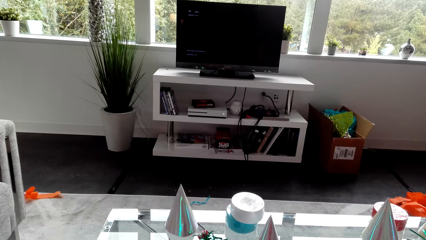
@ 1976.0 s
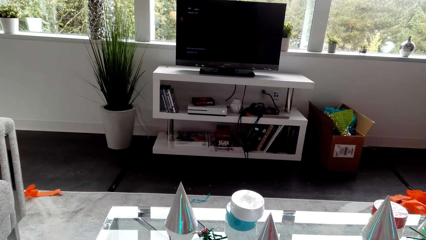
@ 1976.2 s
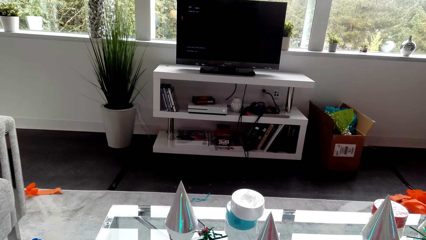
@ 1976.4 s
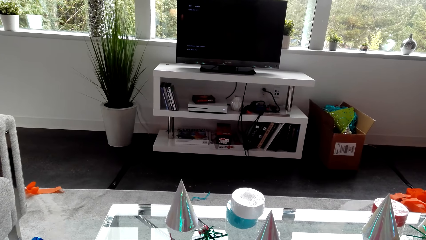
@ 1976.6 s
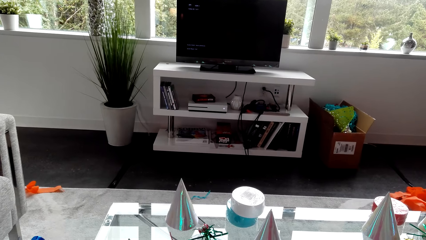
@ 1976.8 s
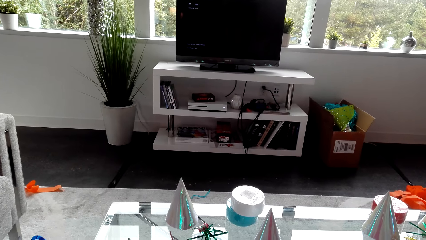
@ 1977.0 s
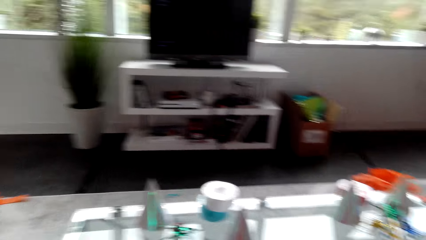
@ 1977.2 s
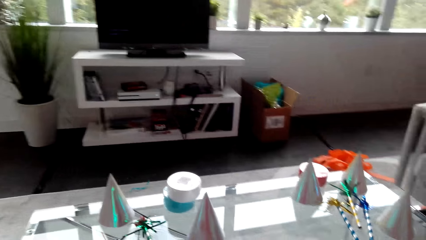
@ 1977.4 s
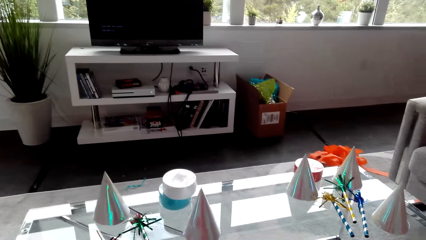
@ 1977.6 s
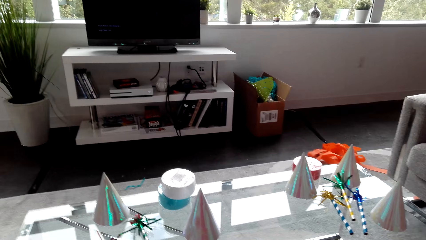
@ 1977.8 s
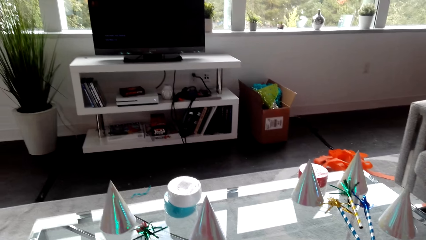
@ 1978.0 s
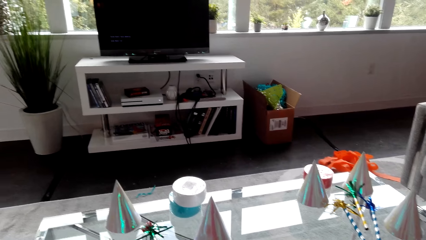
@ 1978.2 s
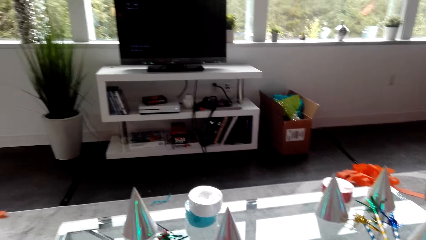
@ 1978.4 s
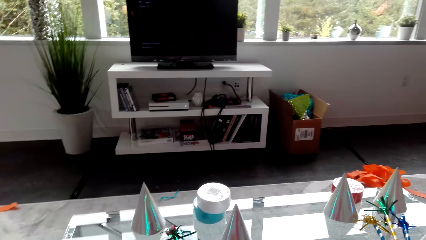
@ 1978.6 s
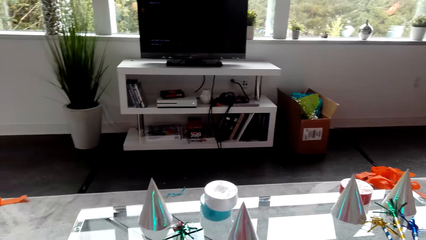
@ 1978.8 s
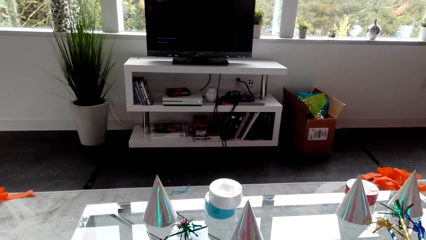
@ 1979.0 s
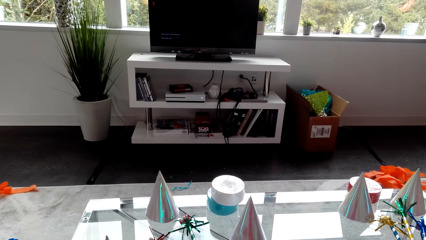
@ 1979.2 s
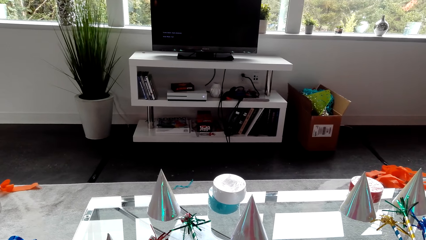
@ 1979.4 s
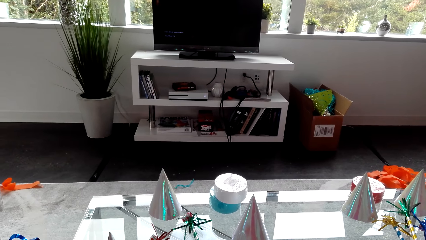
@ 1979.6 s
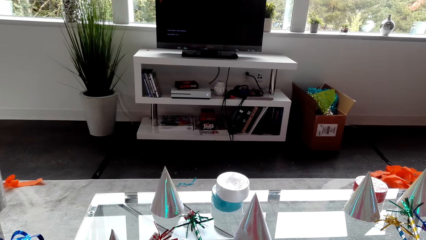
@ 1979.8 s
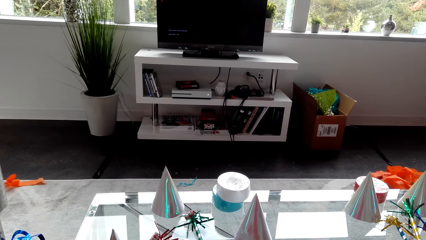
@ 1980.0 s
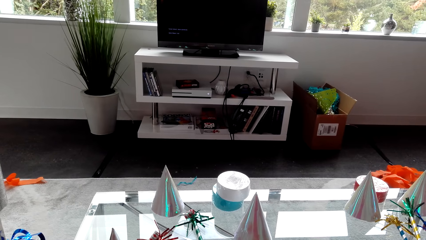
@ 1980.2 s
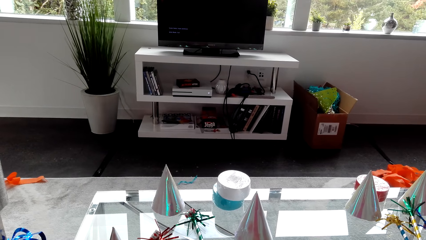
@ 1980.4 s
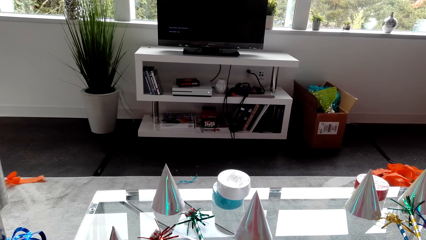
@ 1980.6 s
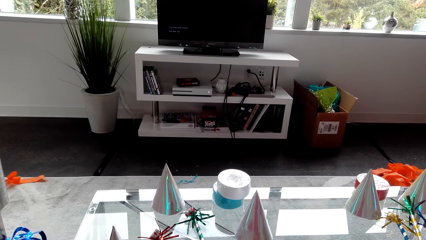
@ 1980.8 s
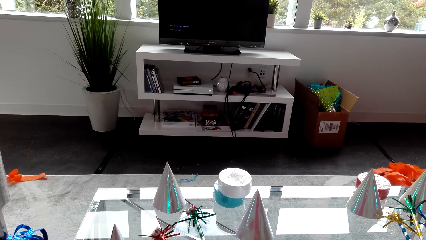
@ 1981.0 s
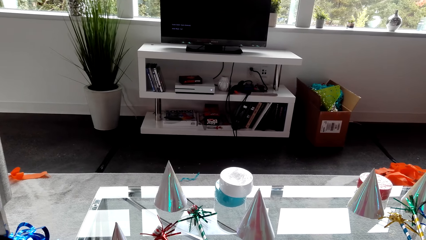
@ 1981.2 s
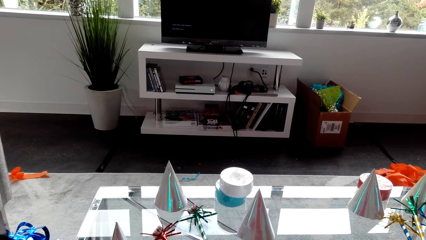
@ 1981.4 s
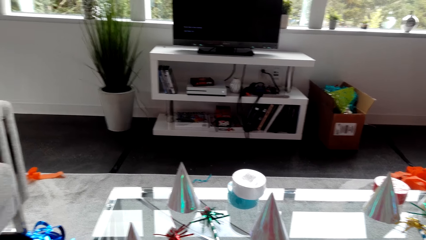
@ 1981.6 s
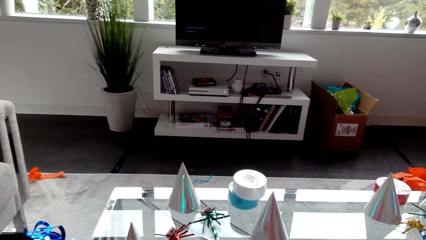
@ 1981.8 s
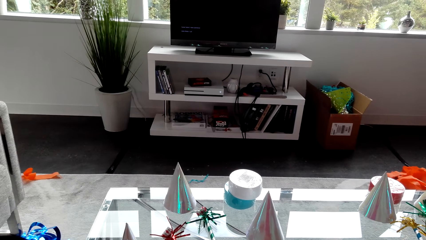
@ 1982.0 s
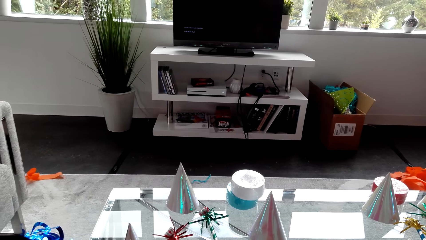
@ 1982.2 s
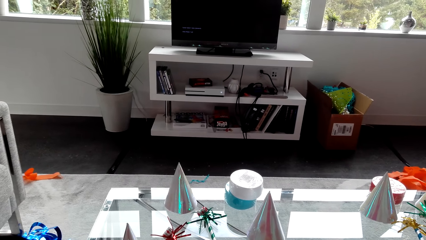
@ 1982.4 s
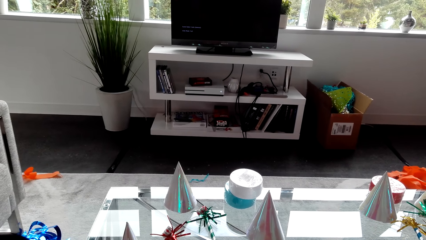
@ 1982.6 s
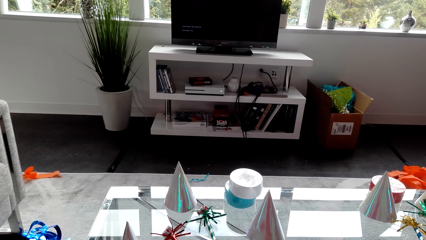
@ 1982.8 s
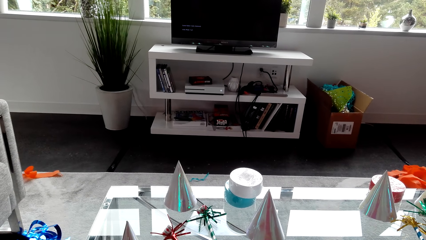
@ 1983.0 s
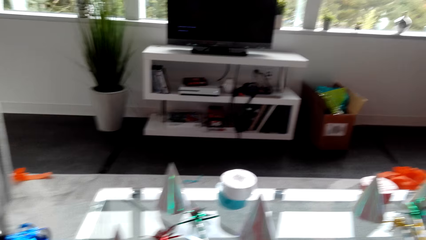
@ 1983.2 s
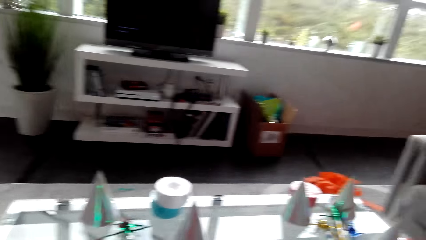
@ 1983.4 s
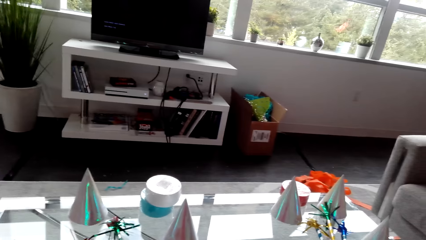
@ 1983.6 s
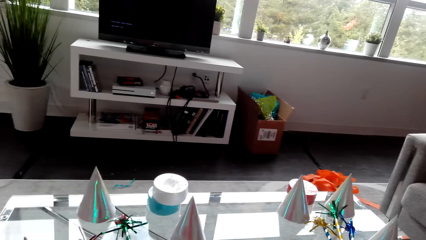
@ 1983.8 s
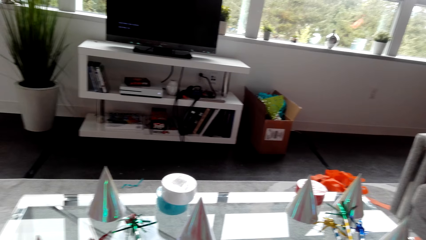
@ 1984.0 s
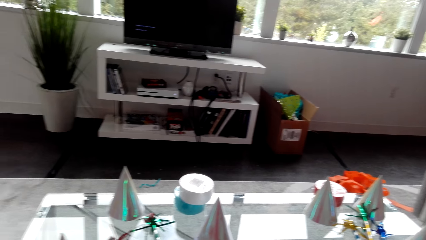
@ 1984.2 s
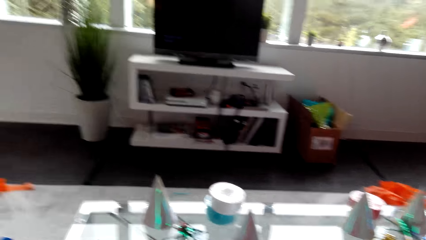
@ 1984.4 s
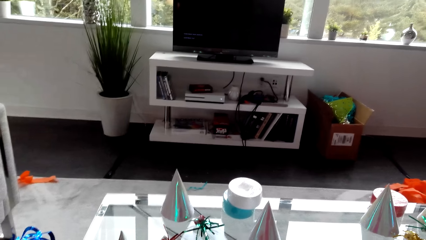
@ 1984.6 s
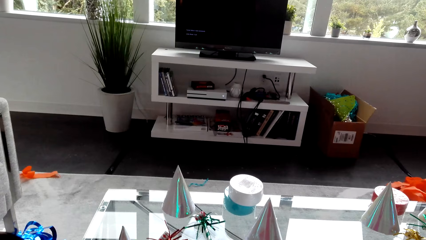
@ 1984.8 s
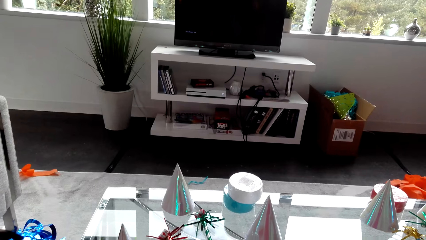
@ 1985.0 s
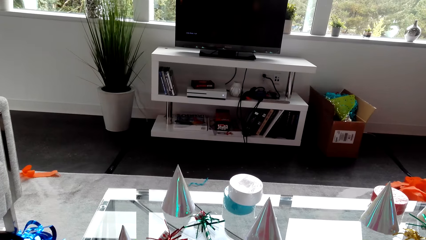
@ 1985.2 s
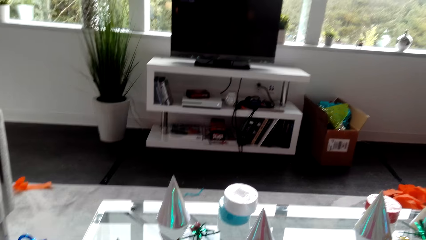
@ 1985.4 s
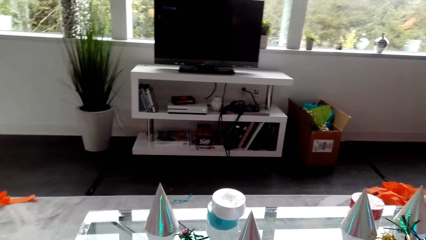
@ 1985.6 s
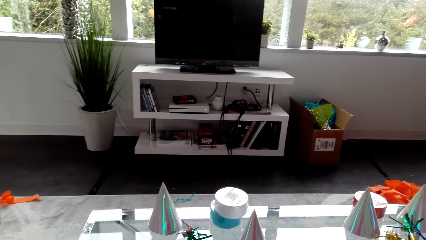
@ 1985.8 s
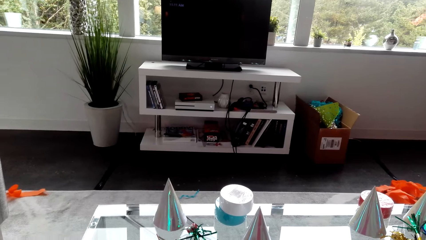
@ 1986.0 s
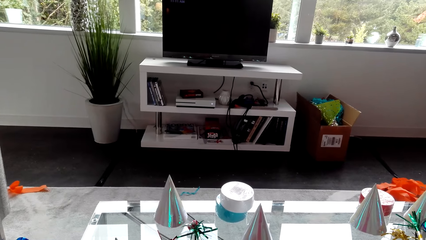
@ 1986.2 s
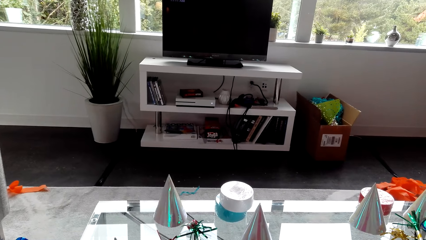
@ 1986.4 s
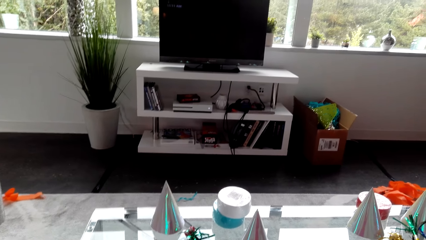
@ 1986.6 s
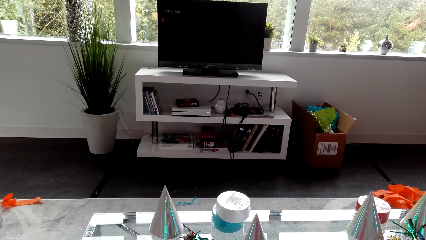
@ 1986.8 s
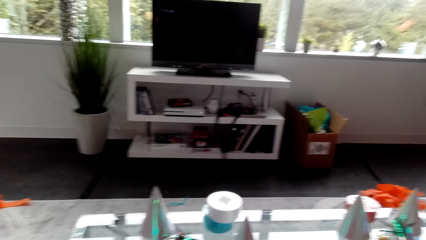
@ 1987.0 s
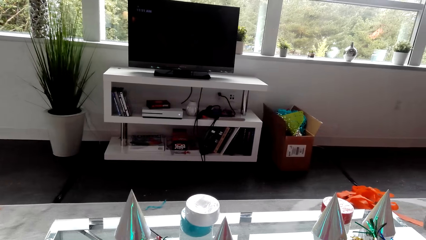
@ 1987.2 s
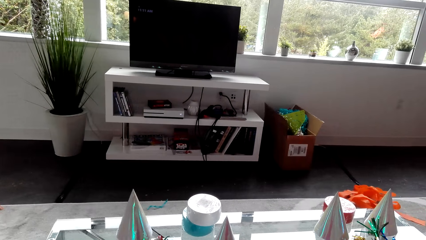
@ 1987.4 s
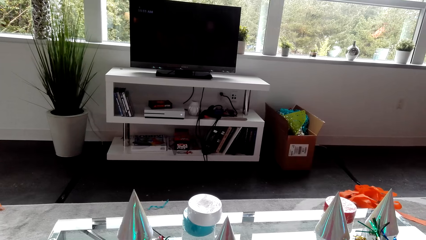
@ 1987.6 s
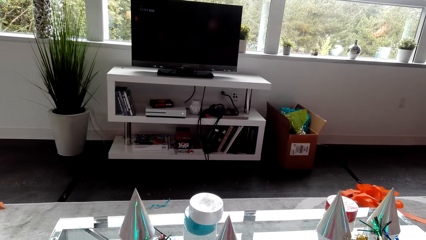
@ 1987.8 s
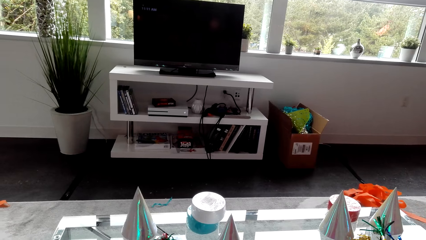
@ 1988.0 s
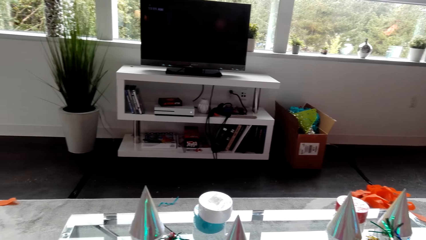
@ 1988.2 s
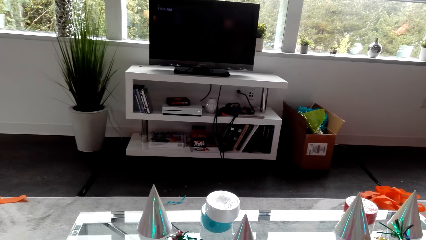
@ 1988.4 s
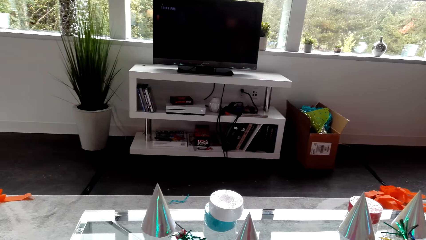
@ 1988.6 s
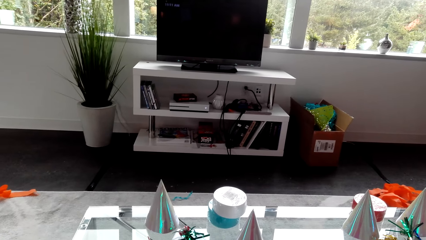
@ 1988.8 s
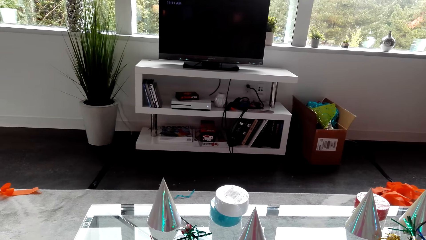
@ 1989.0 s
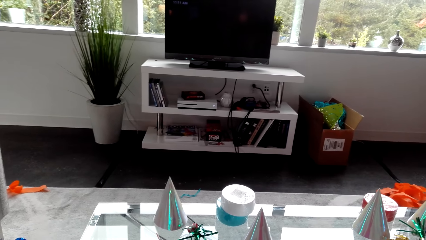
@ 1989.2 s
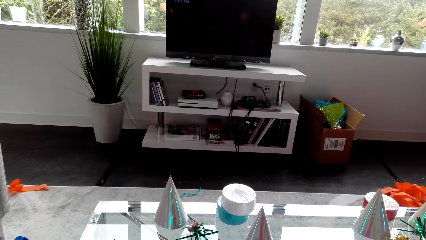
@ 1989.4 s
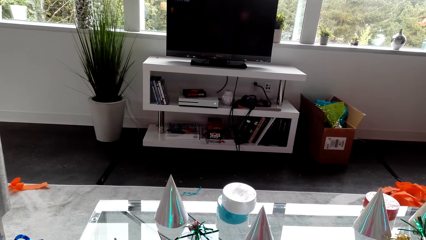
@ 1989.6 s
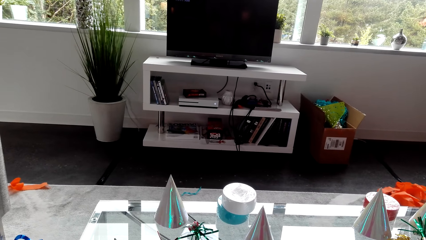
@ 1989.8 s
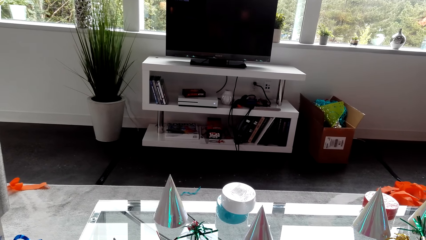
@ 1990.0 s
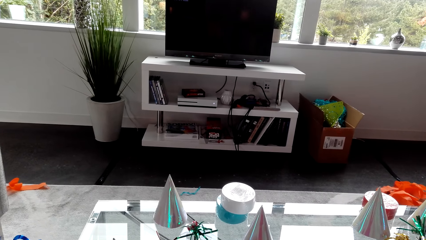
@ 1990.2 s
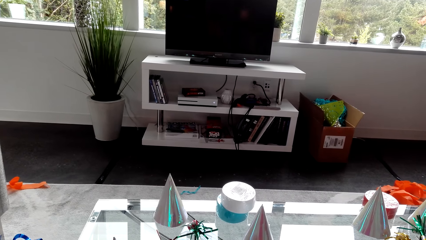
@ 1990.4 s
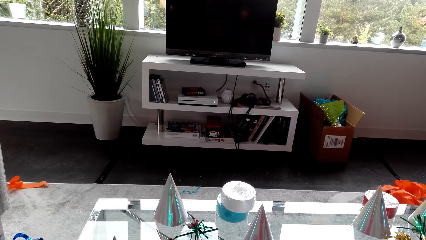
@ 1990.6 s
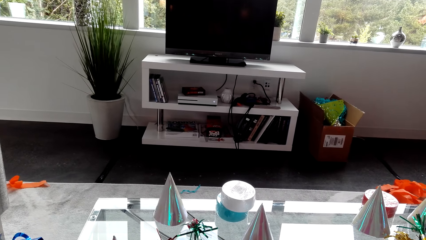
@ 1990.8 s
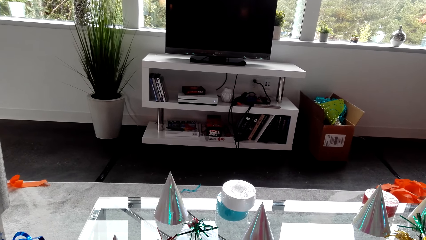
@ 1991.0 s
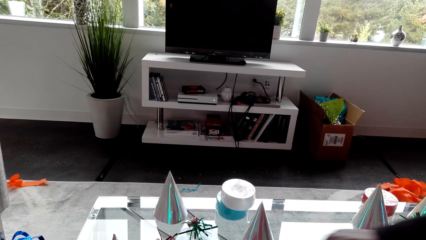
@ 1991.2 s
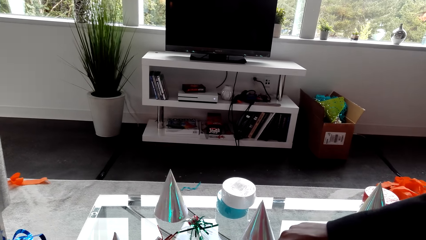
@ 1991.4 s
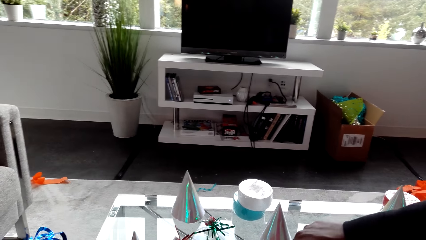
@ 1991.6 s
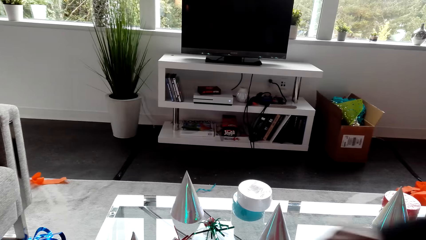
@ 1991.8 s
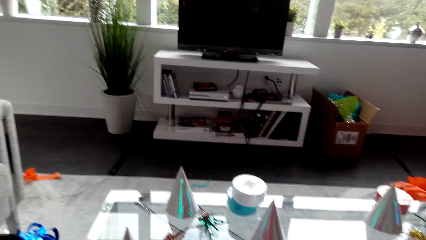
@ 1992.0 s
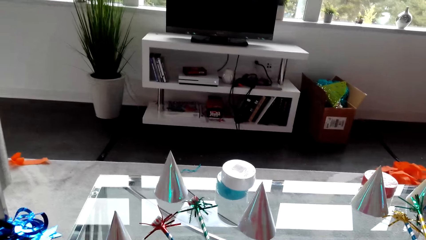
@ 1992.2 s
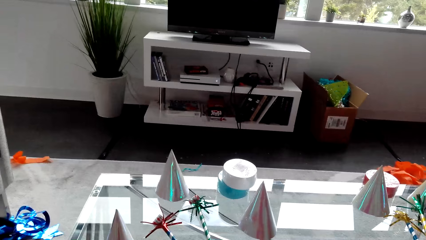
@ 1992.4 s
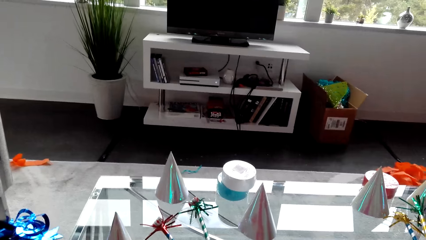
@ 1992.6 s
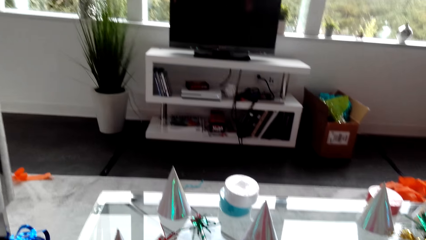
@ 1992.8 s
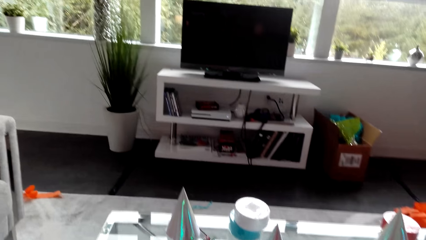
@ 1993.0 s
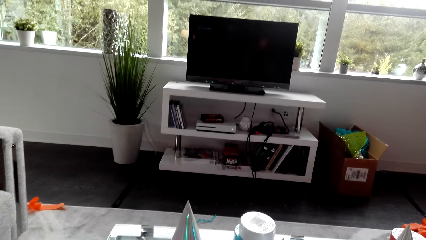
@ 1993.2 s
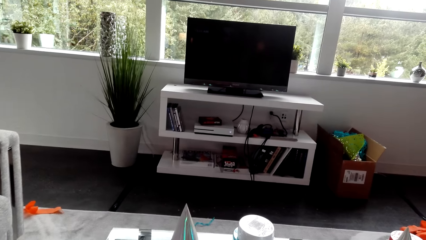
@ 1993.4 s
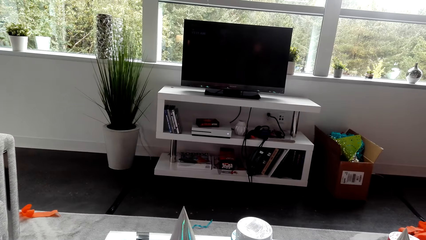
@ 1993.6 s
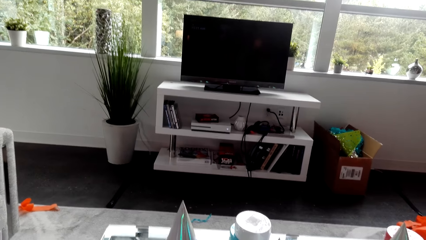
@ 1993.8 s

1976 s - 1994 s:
The camera wearer looks around. They look down. They look at the television.
